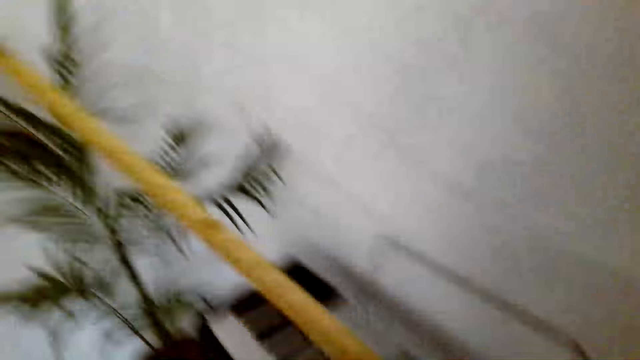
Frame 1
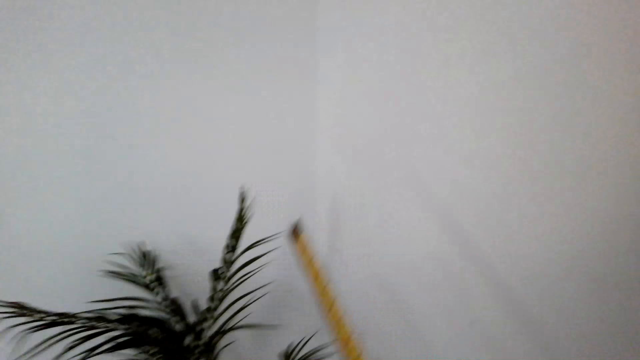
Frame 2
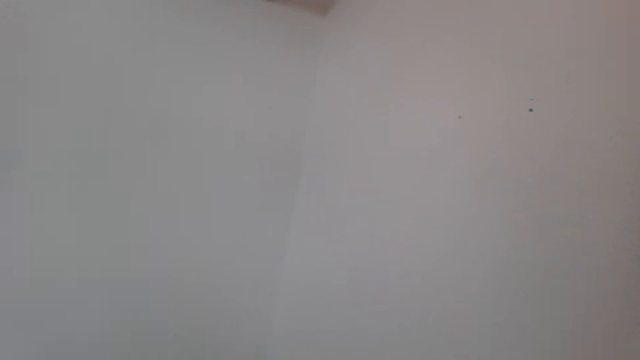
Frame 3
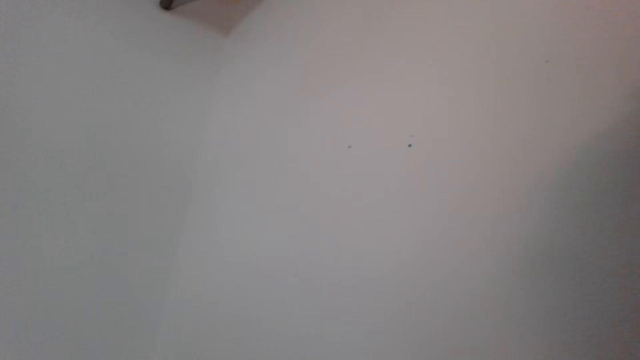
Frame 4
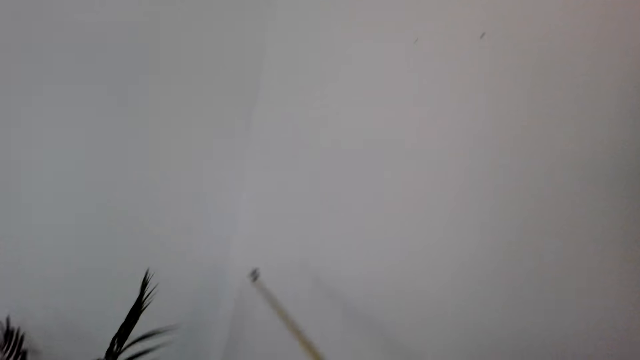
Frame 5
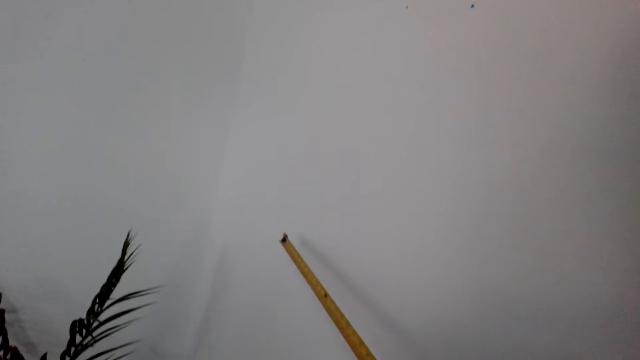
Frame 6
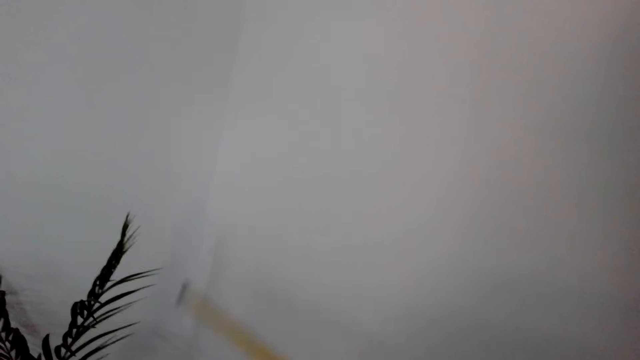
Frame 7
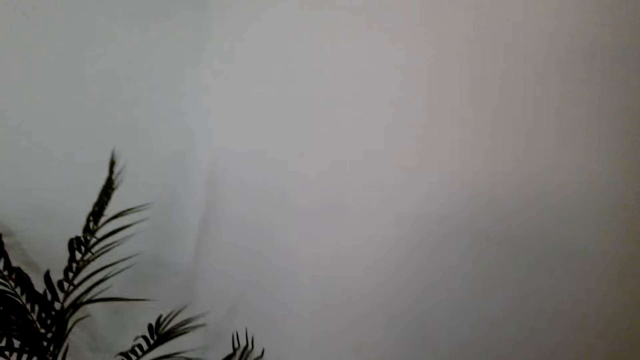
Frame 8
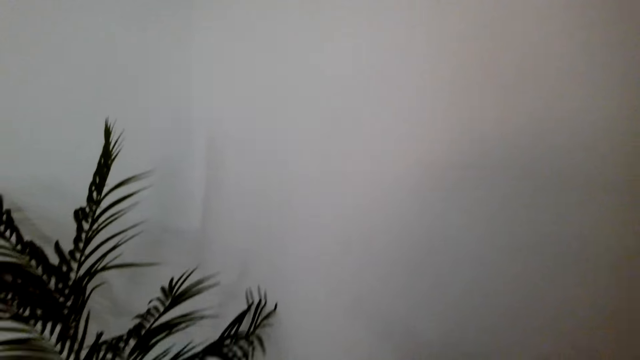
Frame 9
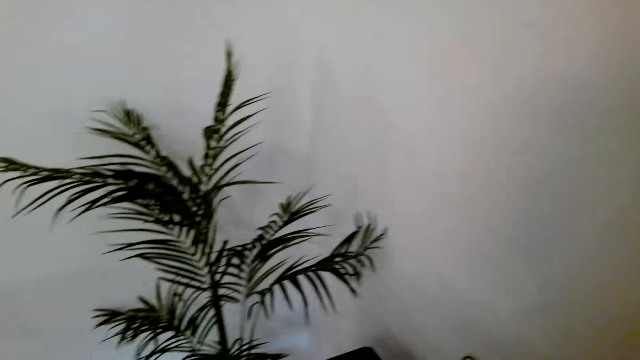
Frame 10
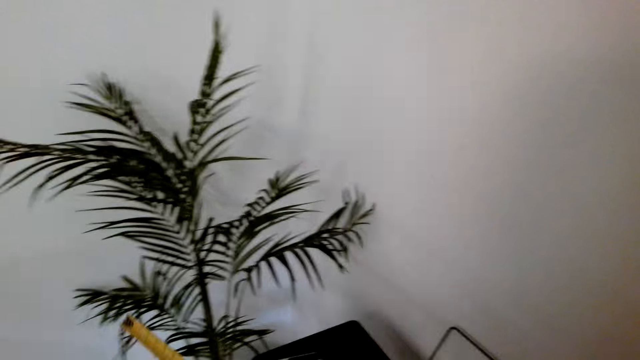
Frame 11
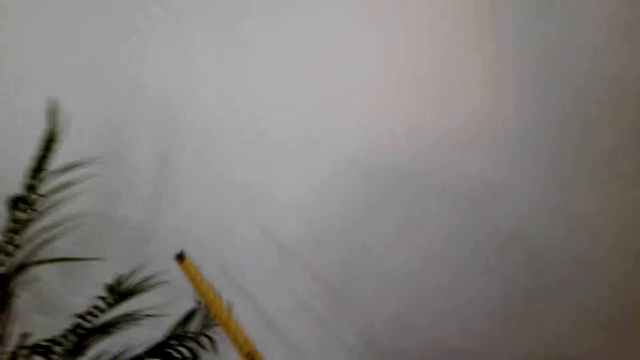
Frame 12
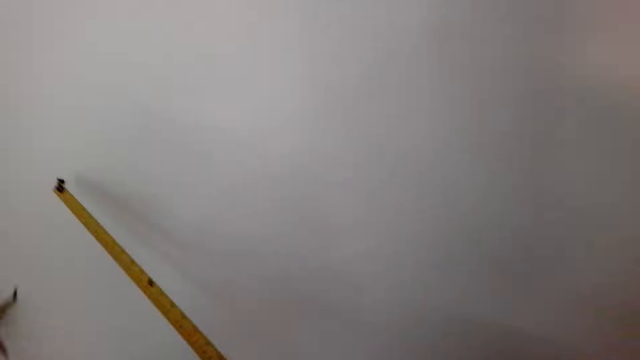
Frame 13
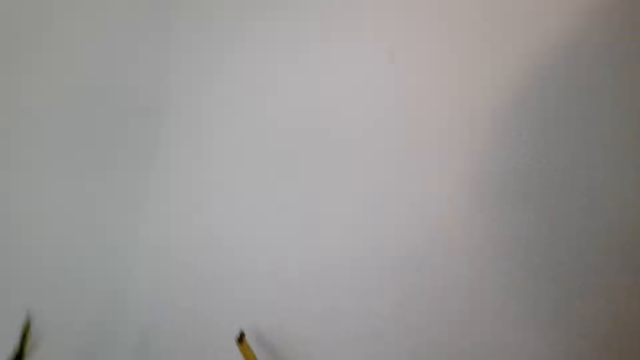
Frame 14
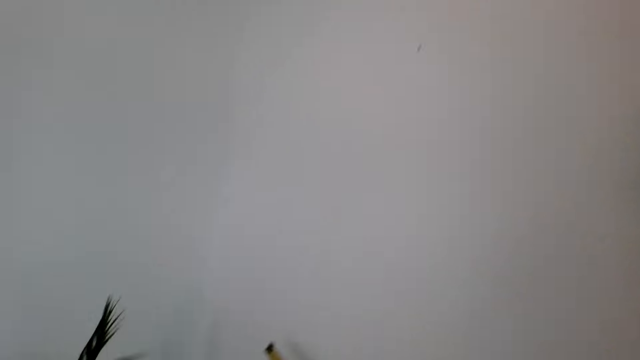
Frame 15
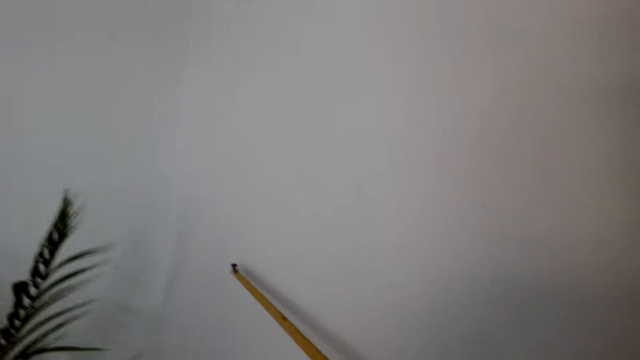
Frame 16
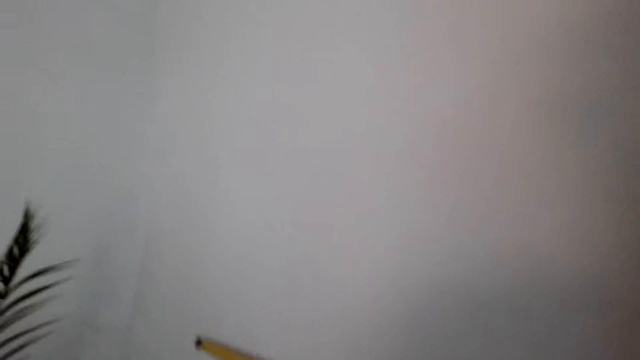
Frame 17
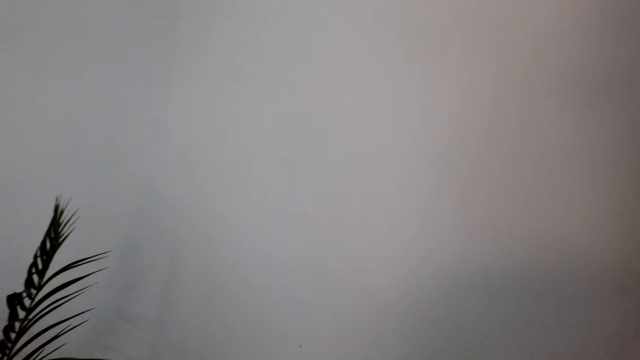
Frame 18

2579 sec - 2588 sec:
The camera wearer measures the wall with the tape measure.

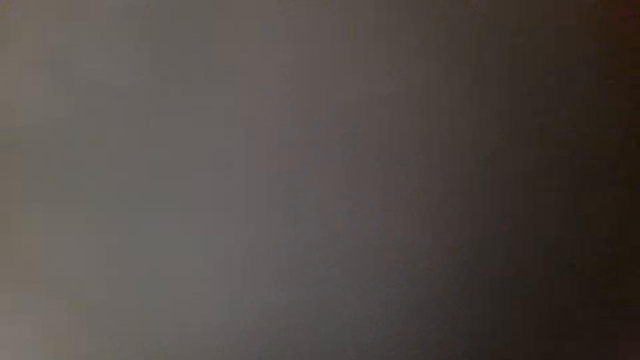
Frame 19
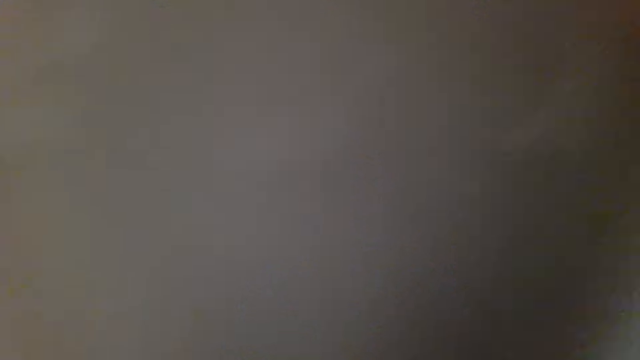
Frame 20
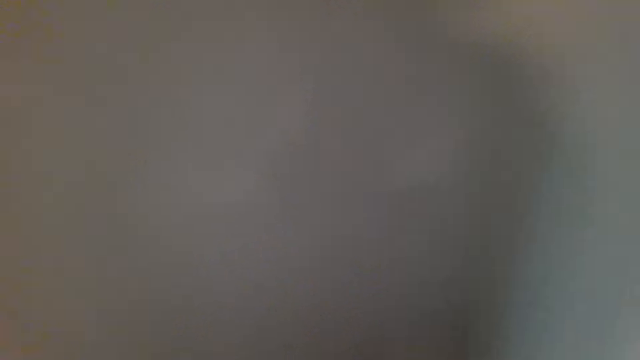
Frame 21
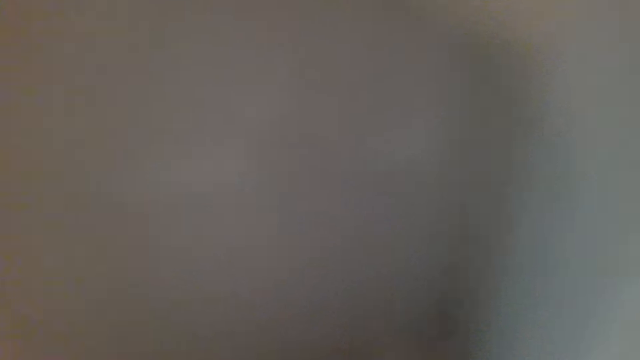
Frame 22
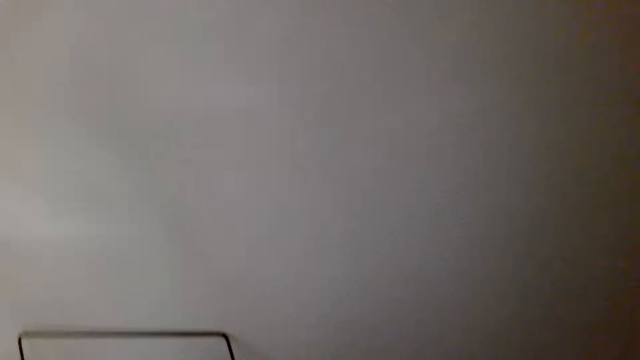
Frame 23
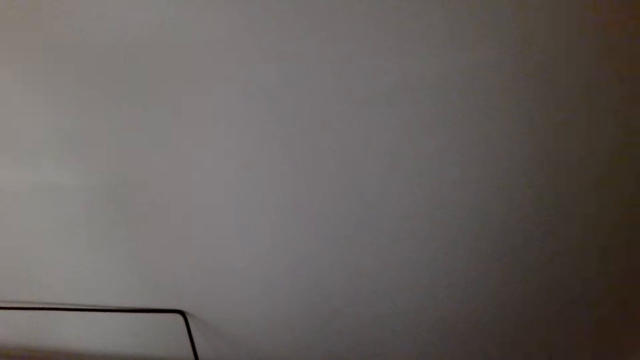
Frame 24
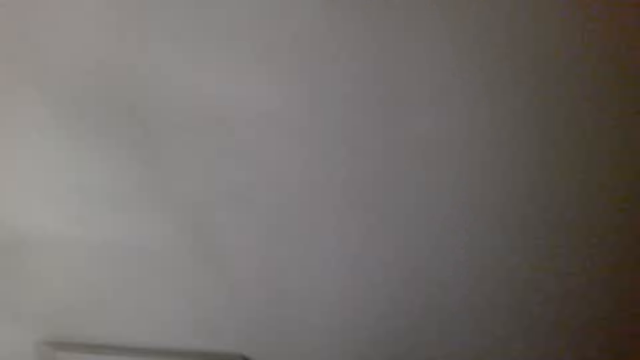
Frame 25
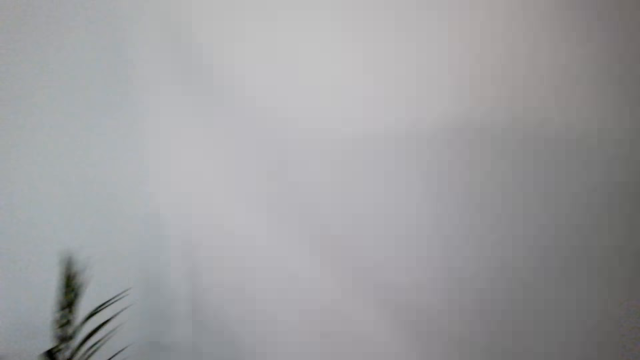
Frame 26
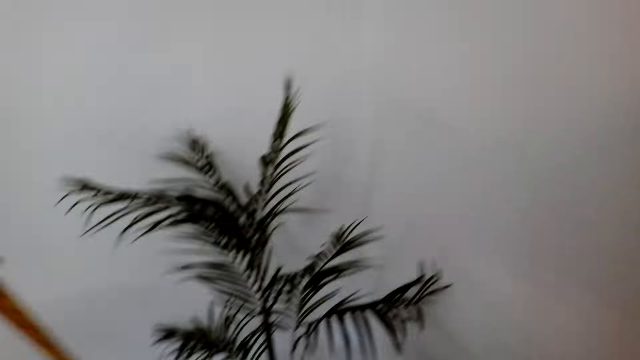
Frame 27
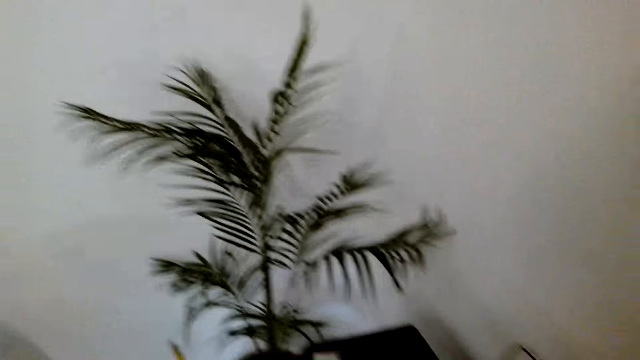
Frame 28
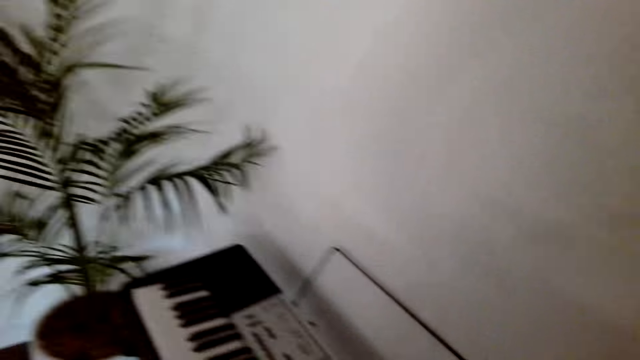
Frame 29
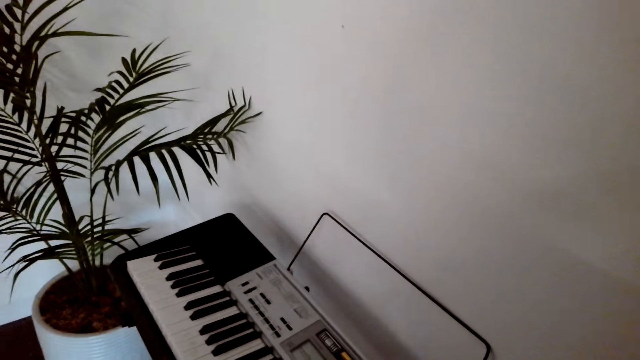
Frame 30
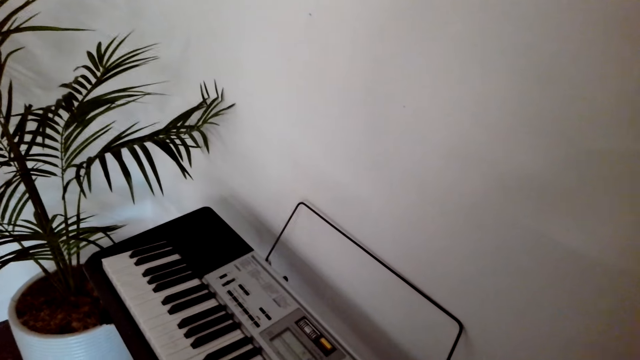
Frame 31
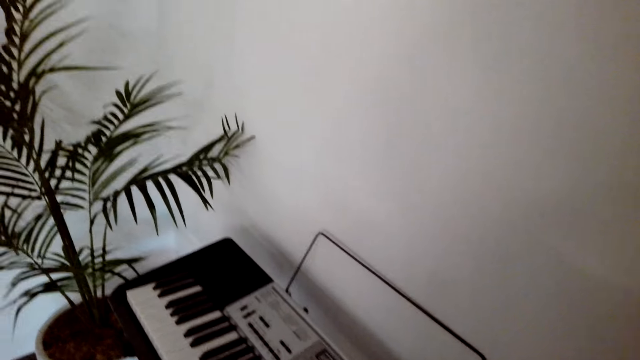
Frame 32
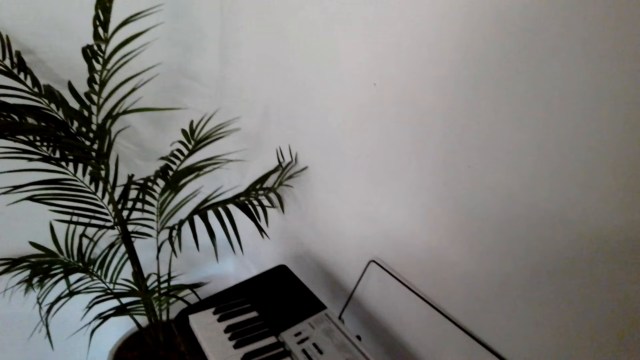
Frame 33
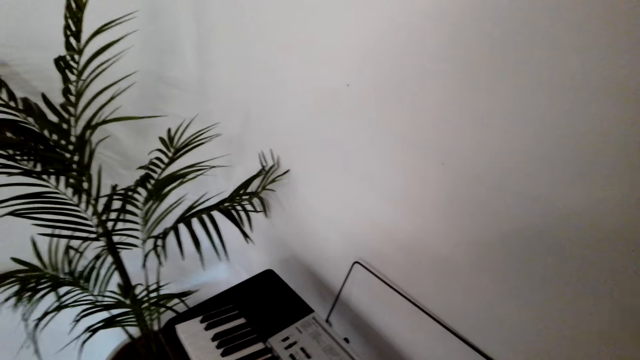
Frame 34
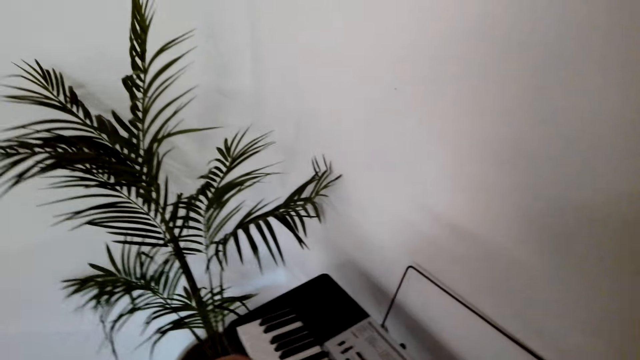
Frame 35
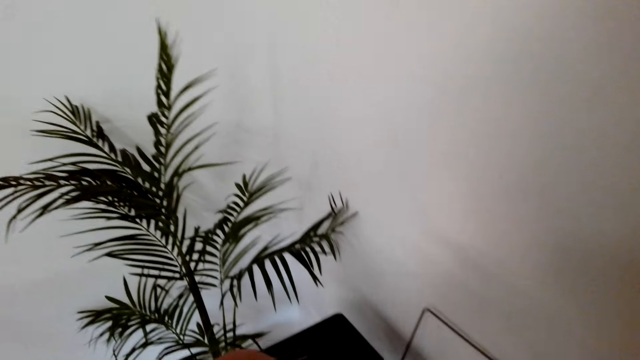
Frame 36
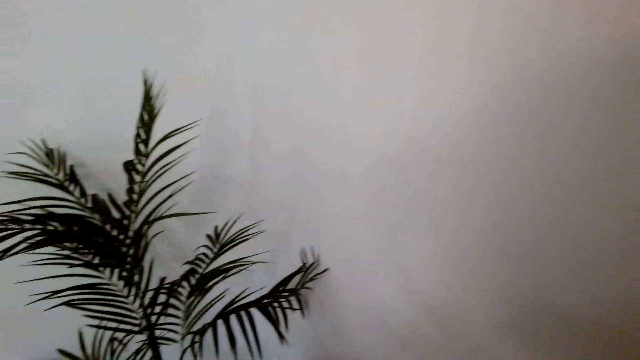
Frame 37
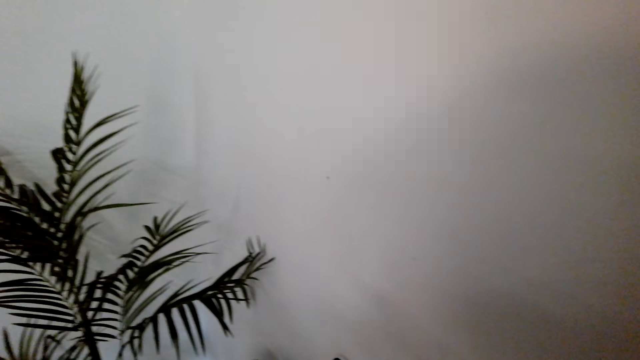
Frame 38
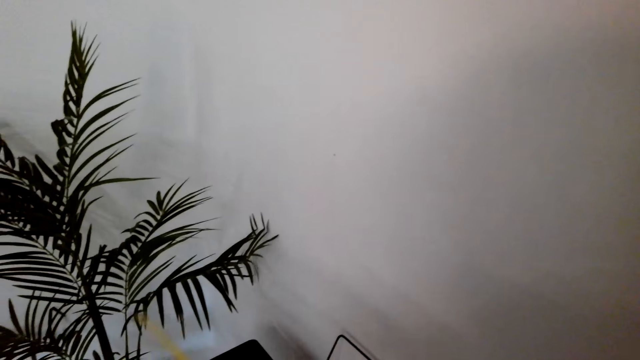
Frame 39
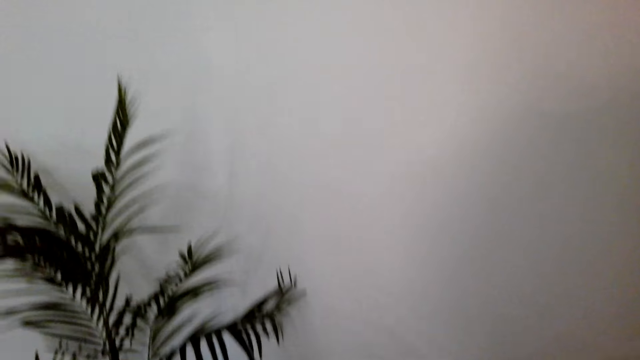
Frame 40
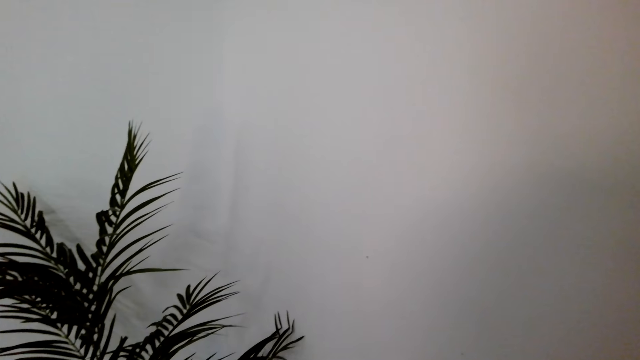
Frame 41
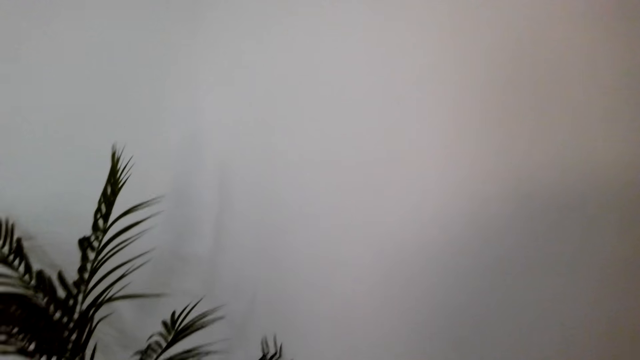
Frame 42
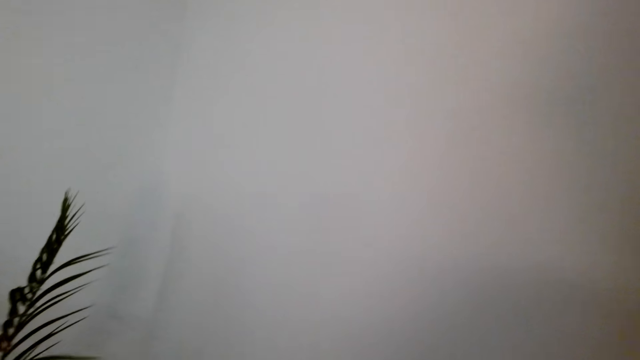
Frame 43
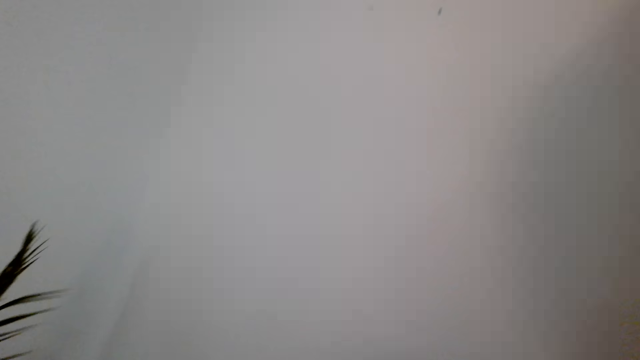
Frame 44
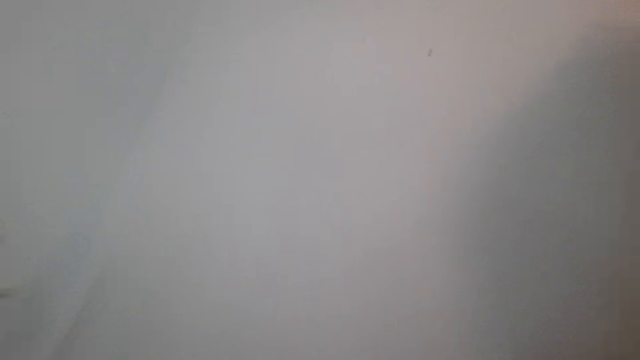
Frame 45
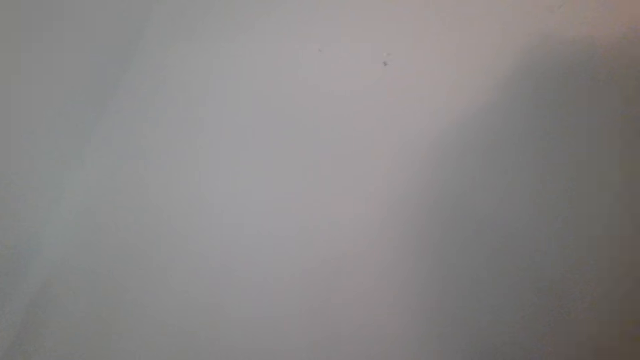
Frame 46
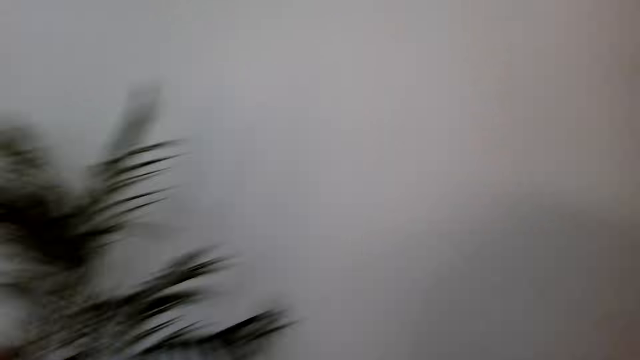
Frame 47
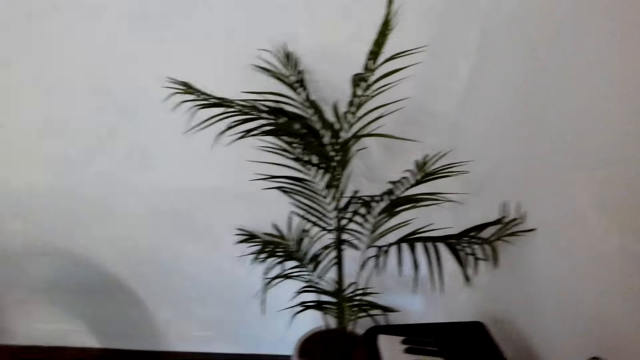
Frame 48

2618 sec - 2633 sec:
The camera wearer looks around.
